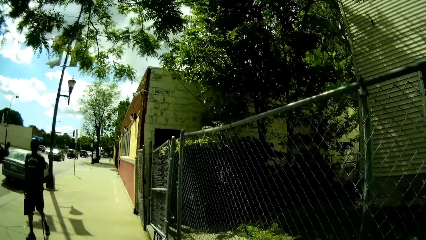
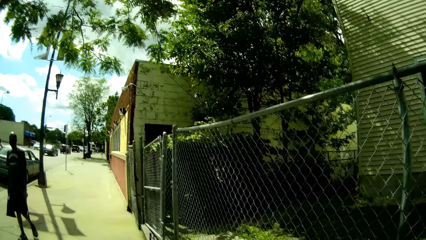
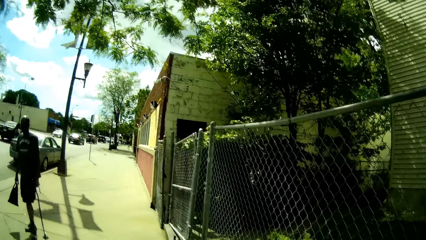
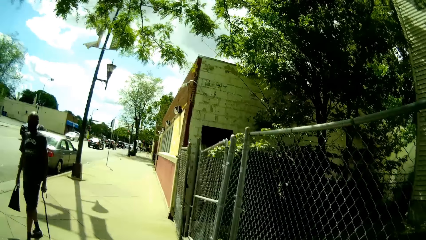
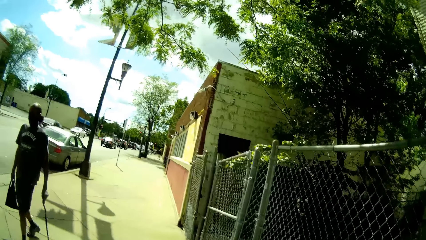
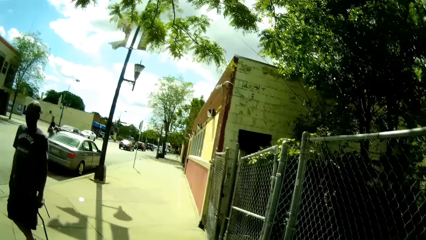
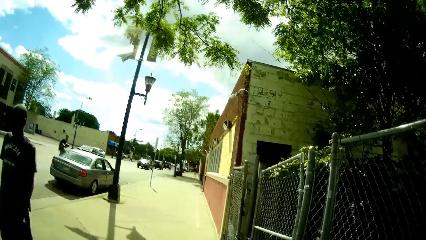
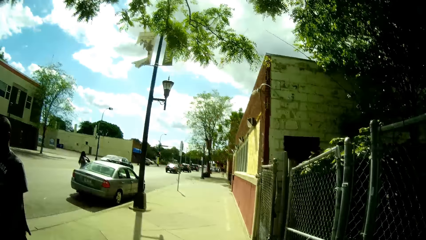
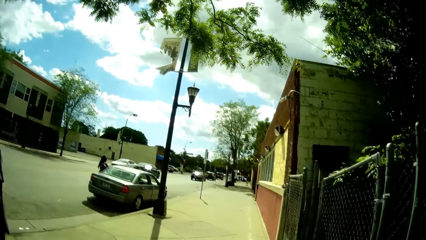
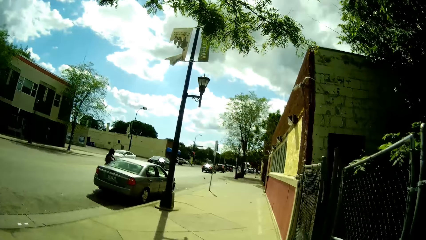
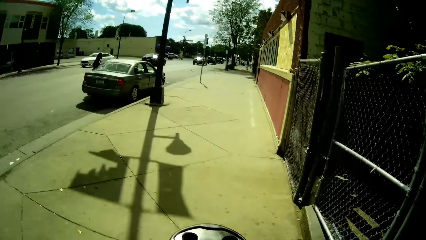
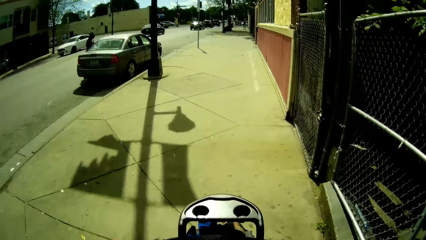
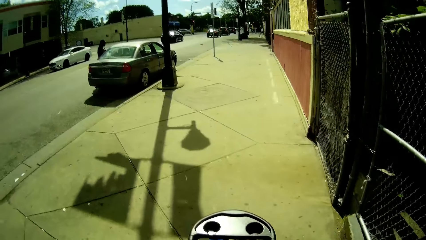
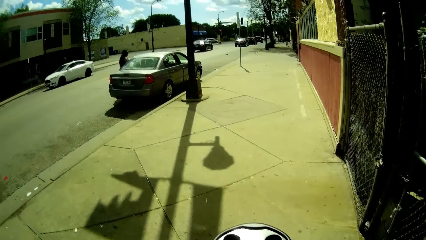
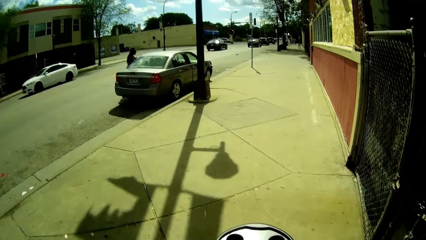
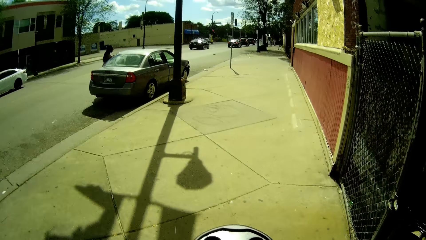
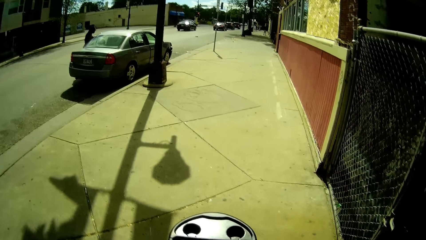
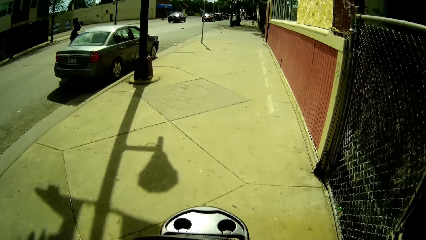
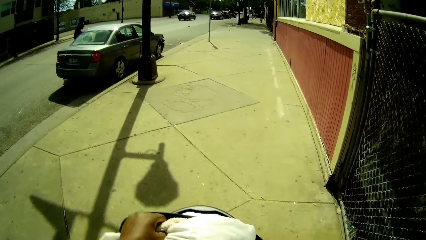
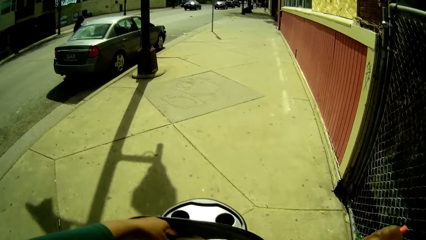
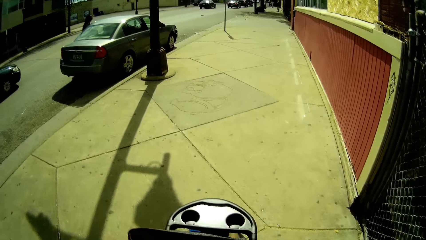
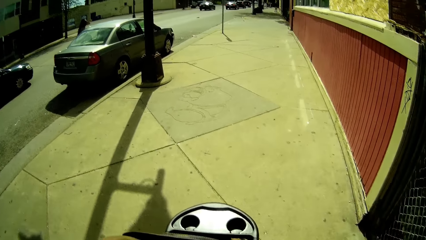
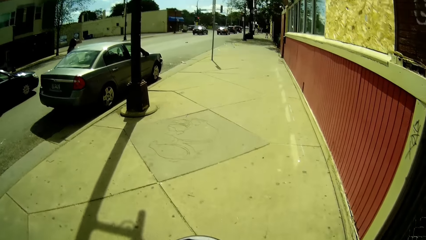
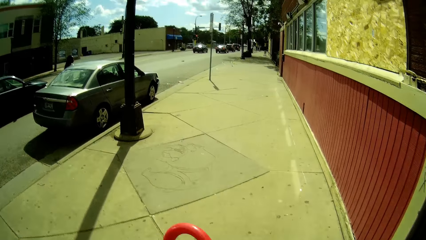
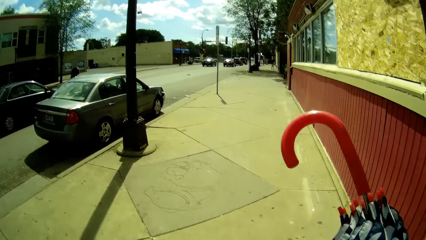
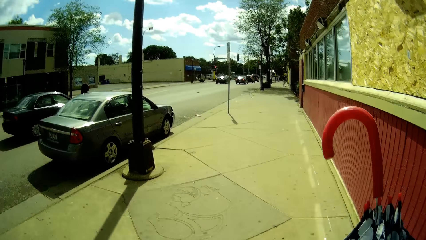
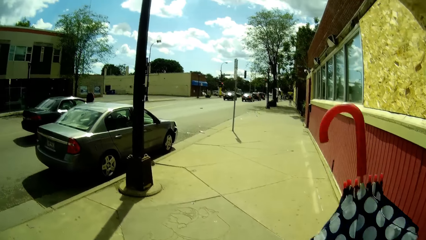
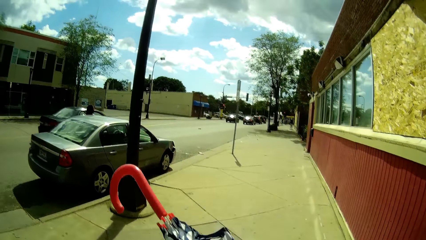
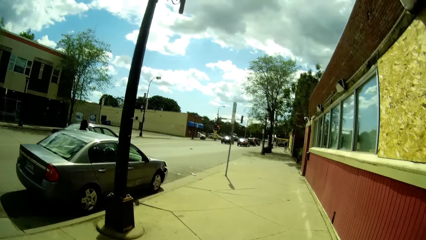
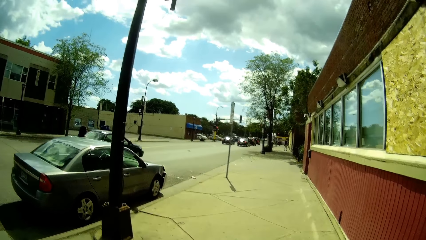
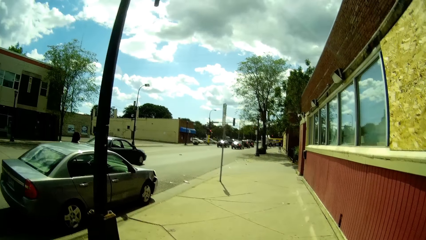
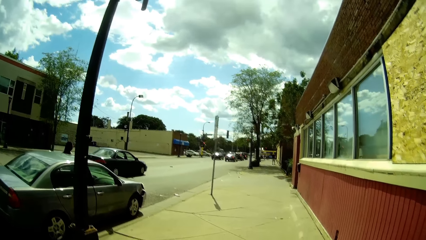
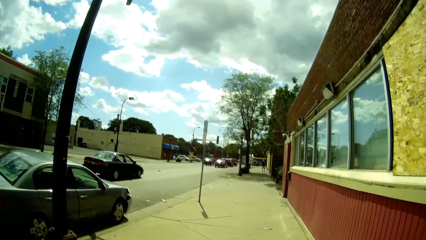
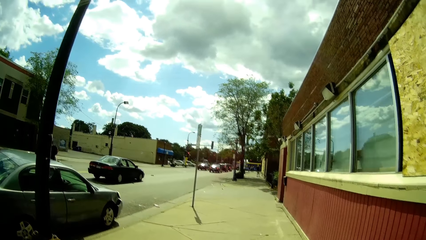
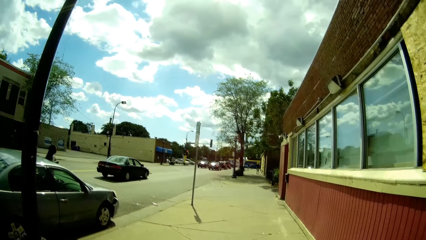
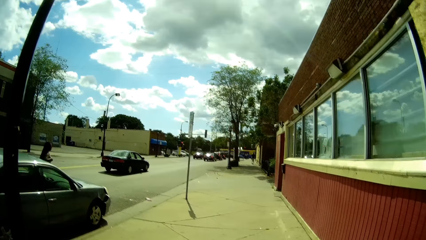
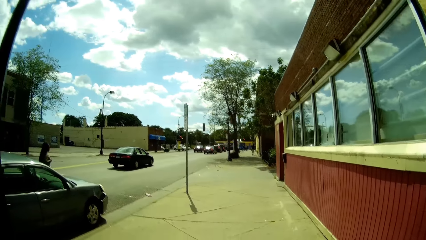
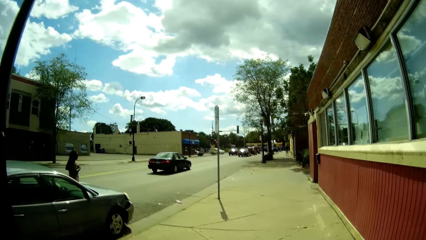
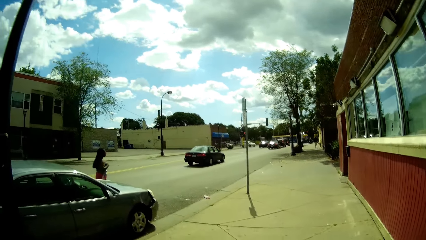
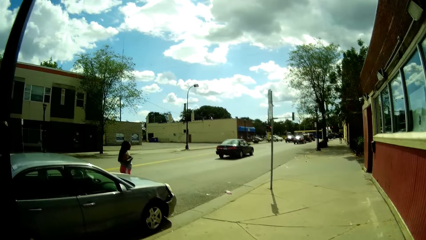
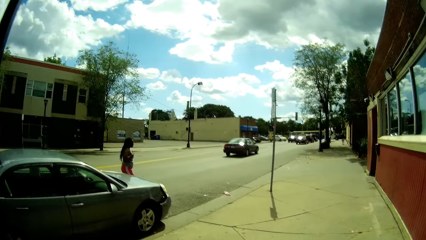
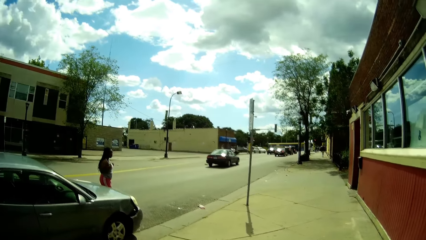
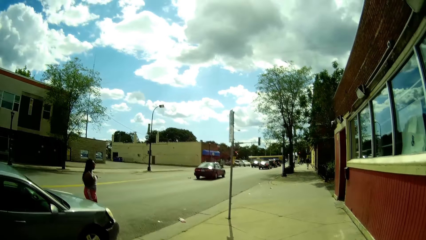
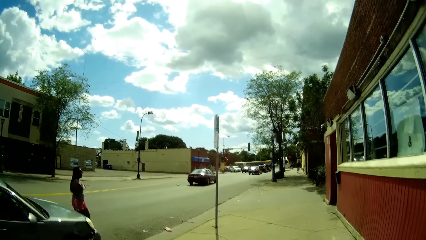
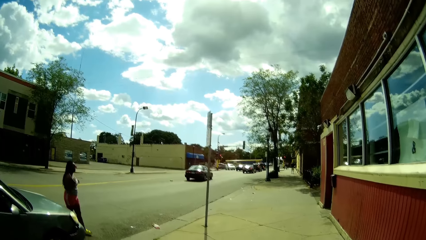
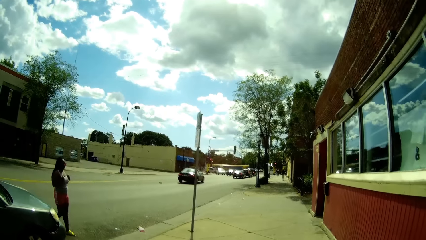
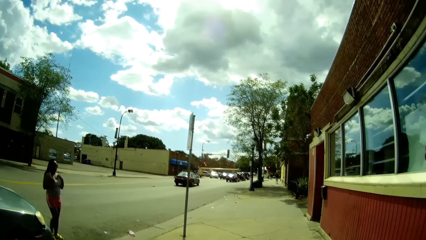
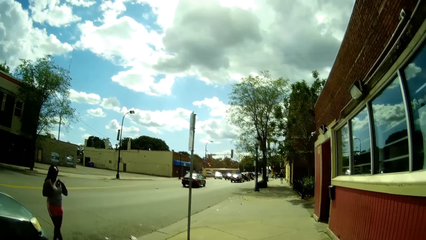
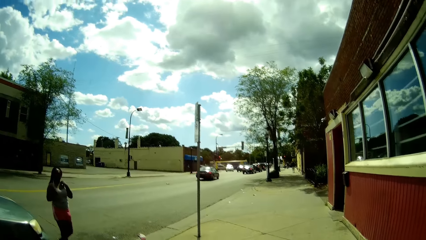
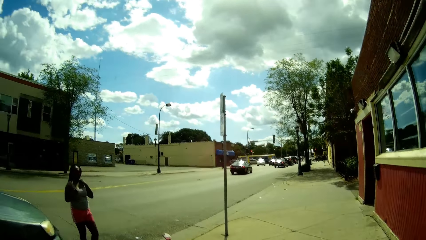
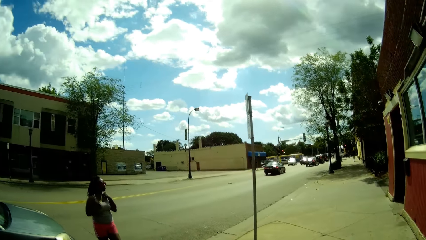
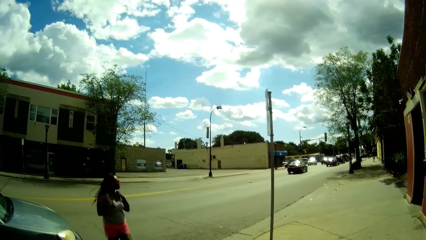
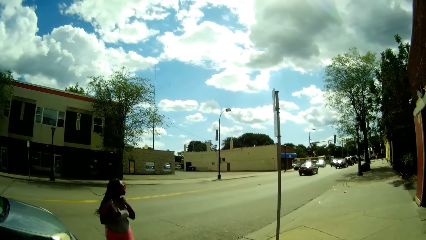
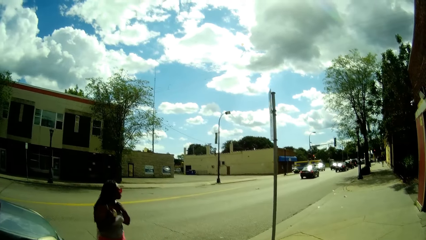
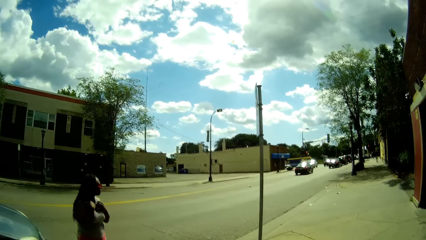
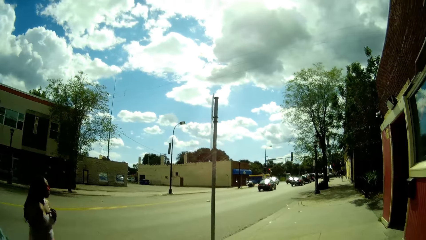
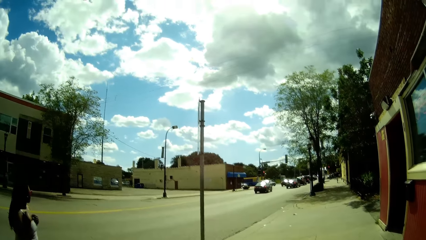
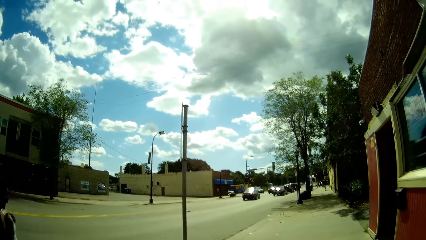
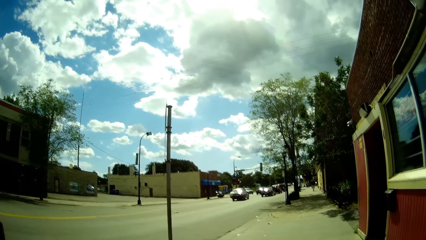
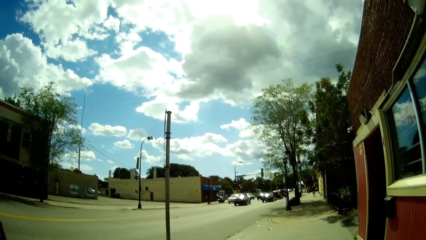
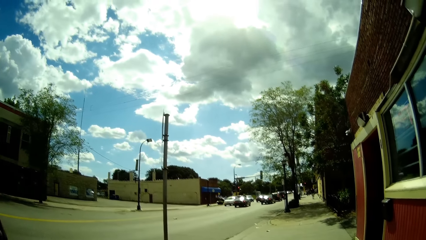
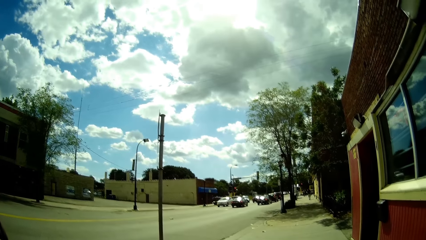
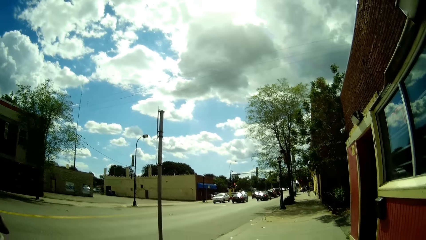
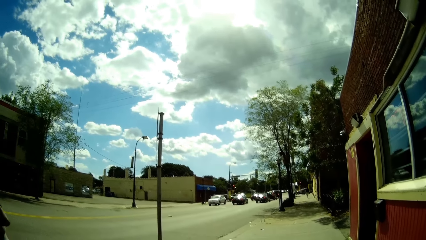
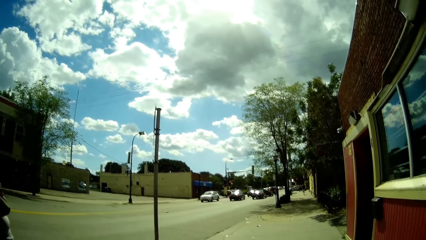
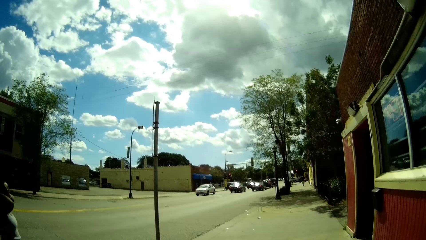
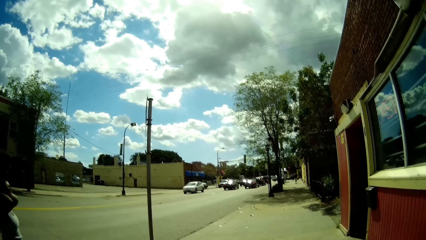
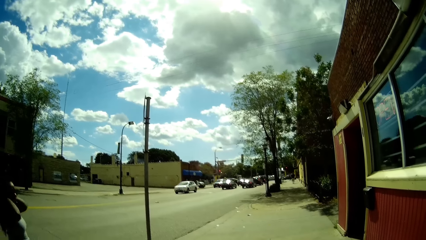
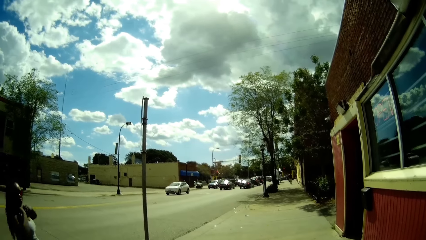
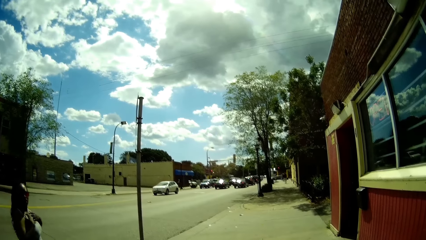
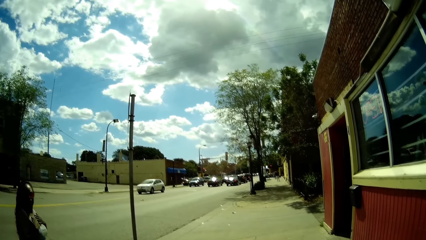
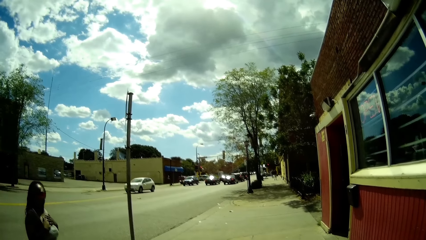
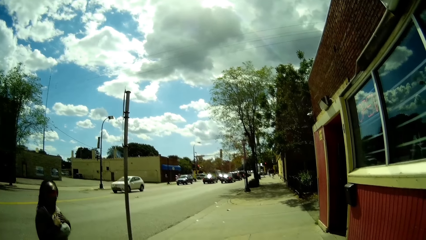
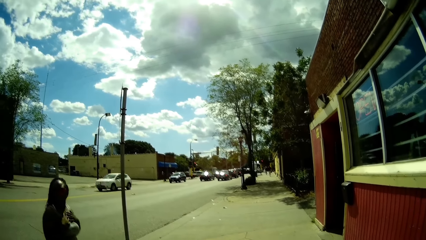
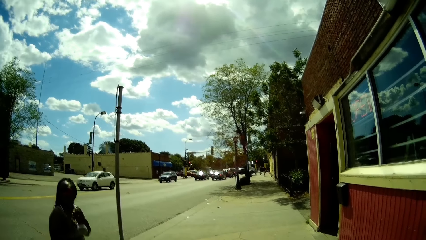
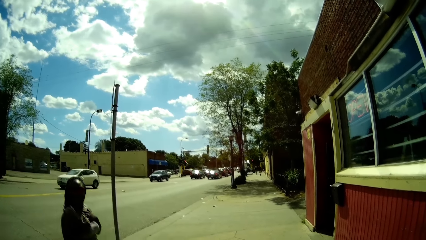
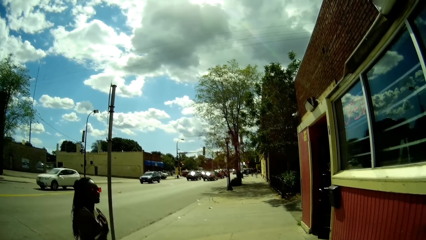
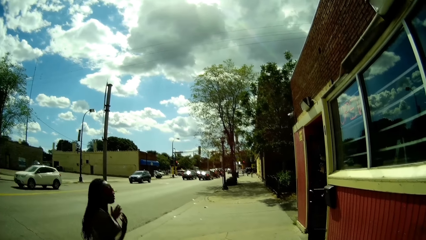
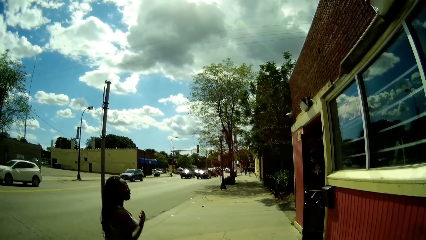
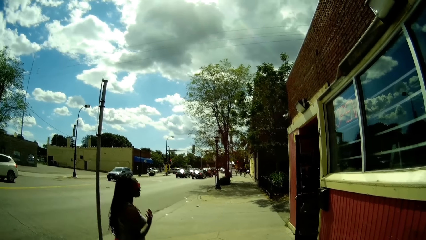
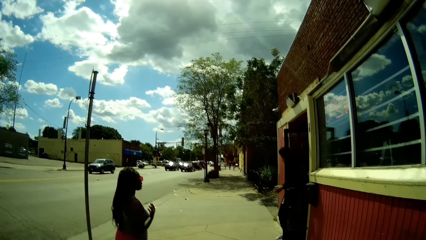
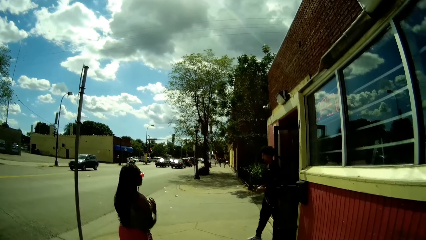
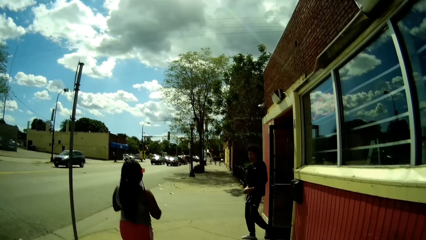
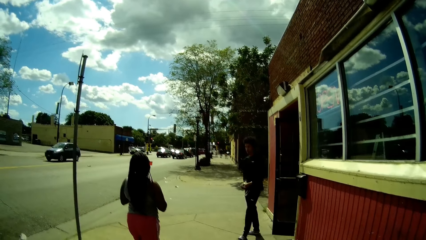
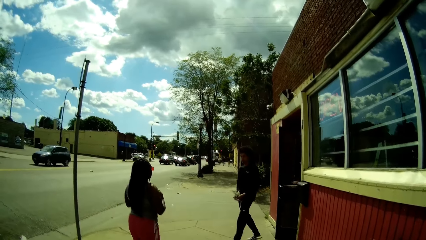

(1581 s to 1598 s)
The boy talks to the camera wearer. A man walks past the camera wearer. The camera wearer raises an umbrella with her right hand. She stops walking close to a store.
